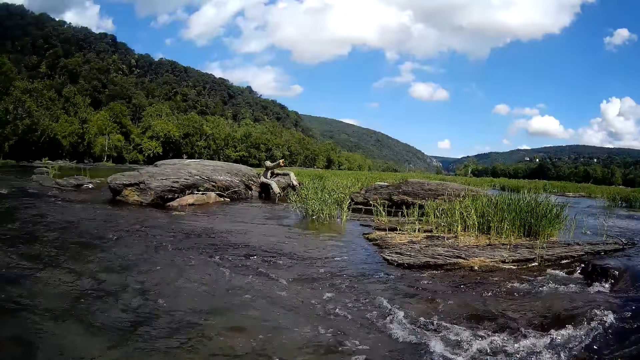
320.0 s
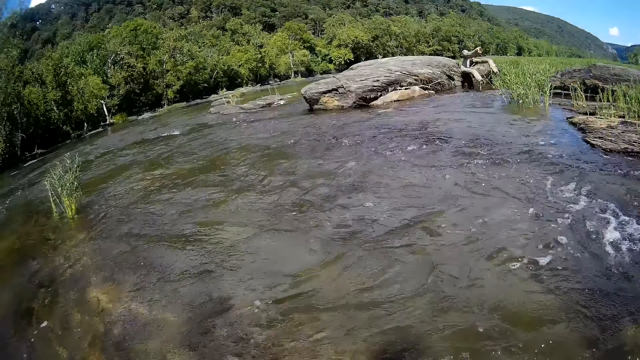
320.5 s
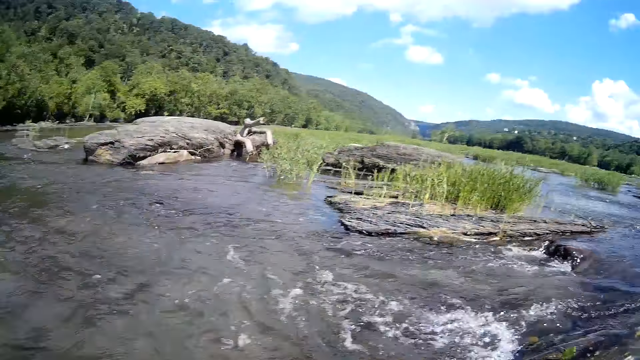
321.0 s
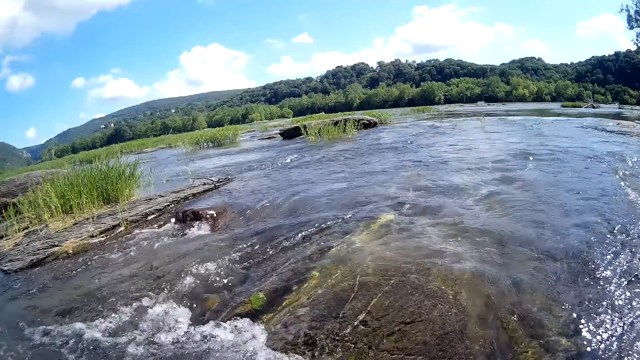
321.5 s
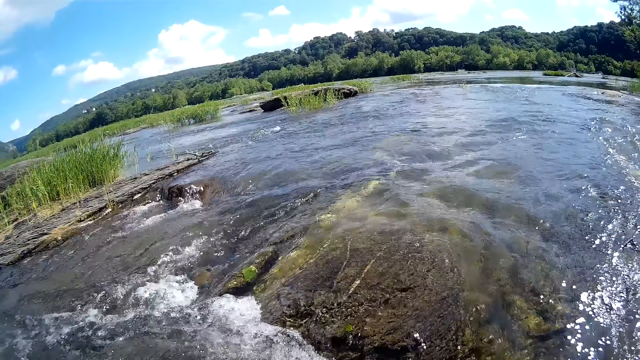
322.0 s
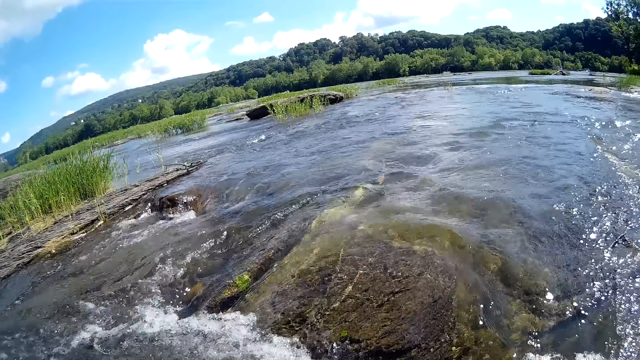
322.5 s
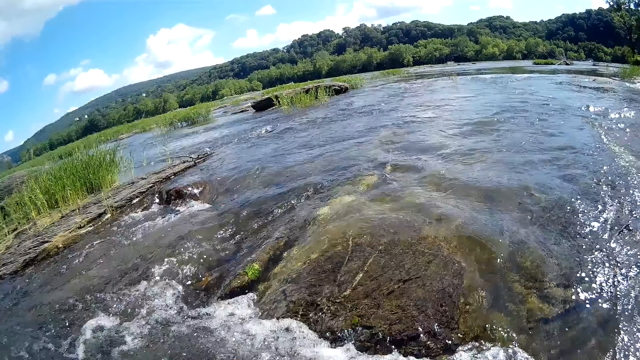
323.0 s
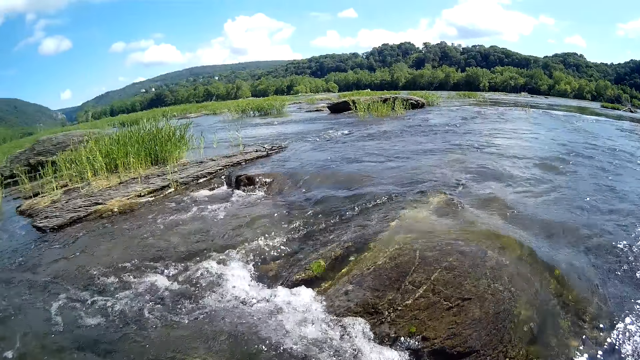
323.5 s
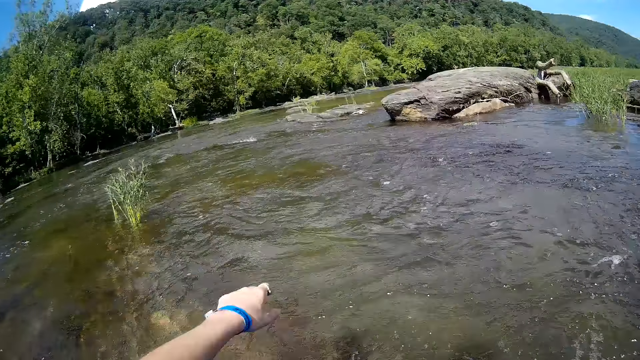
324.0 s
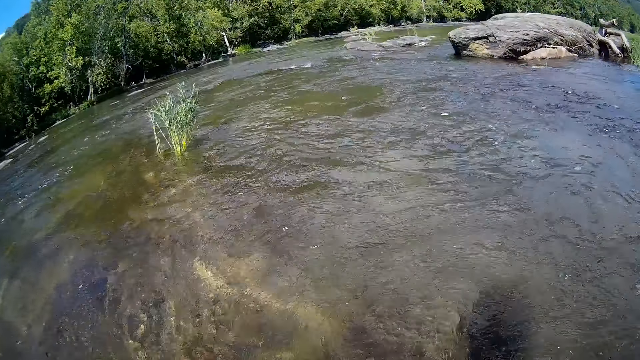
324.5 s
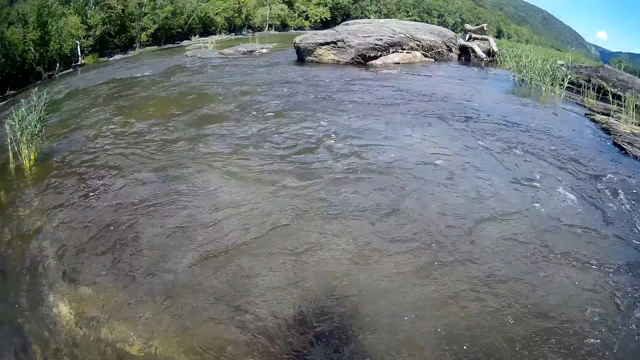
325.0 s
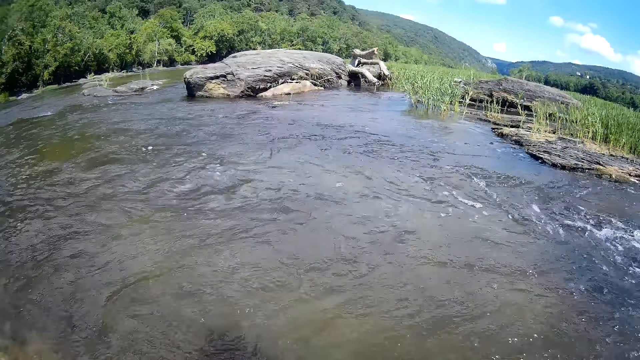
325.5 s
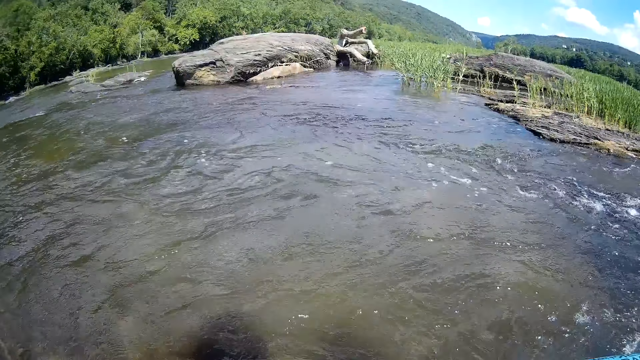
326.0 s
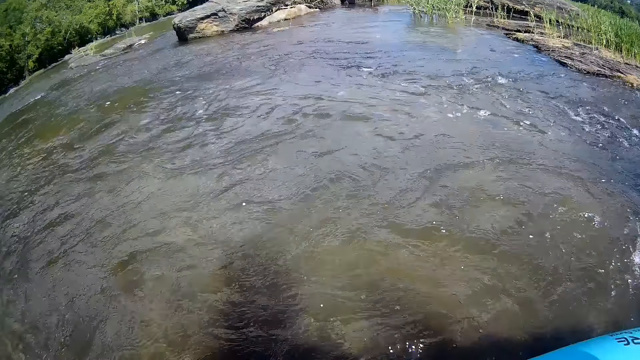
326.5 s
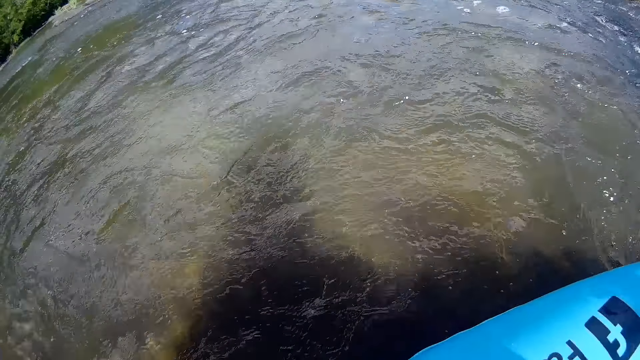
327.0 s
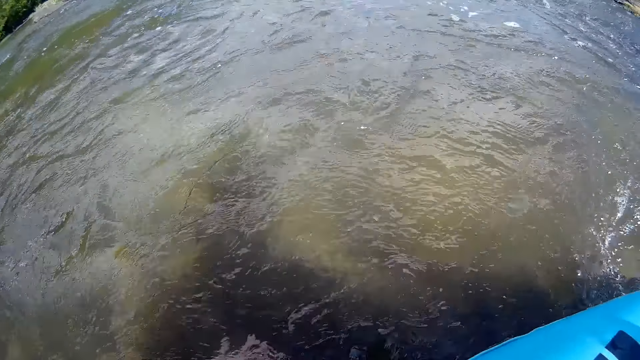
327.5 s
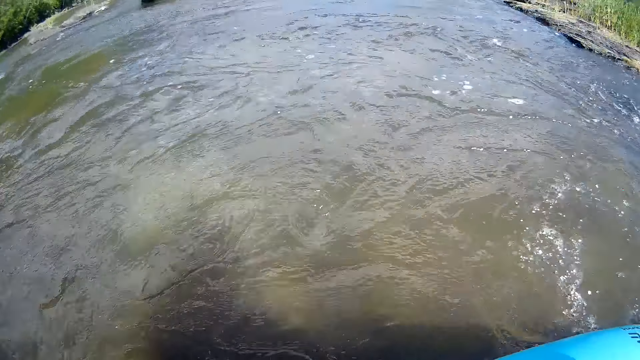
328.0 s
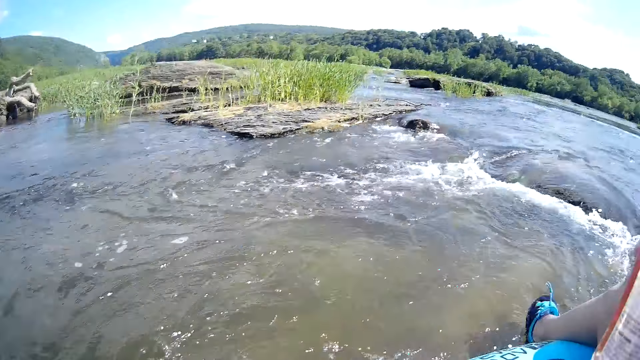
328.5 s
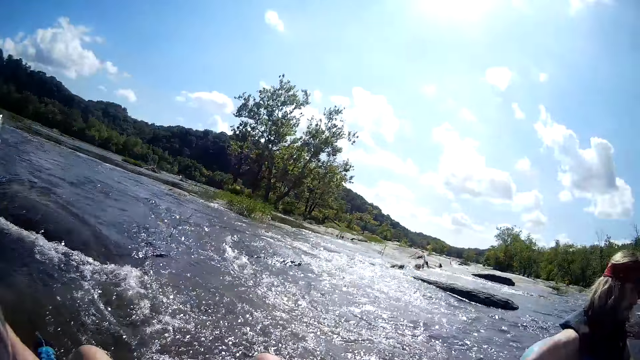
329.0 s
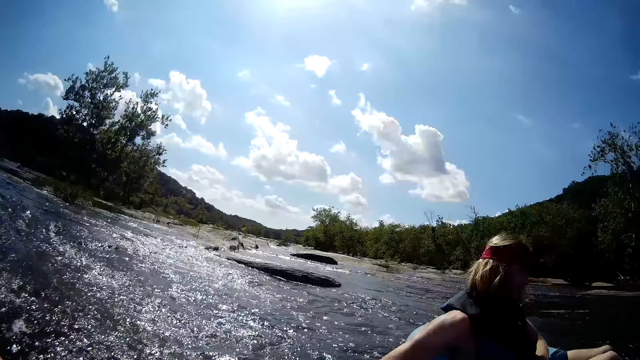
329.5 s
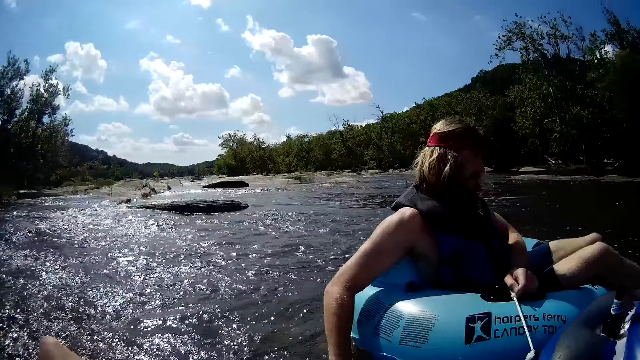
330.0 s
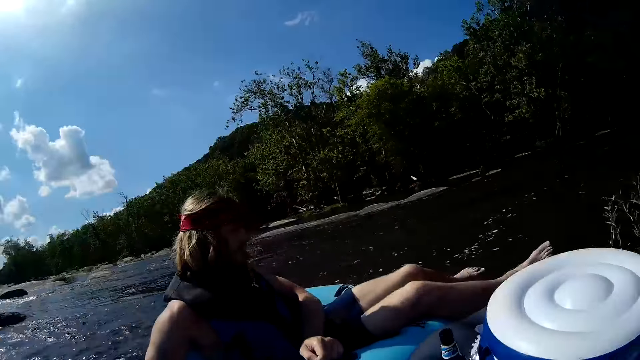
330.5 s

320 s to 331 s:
The camera wearer looks around. She puts her left hand on the river.

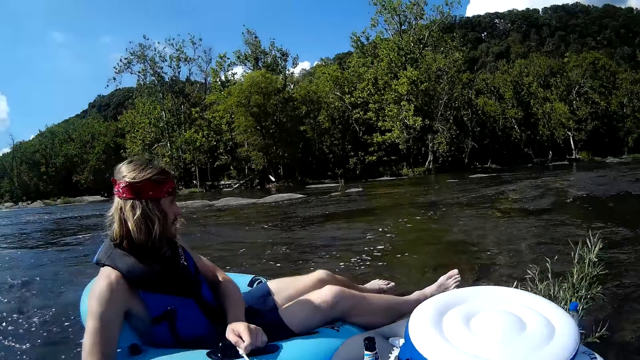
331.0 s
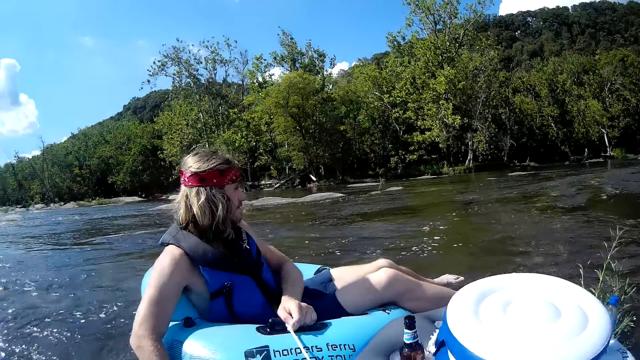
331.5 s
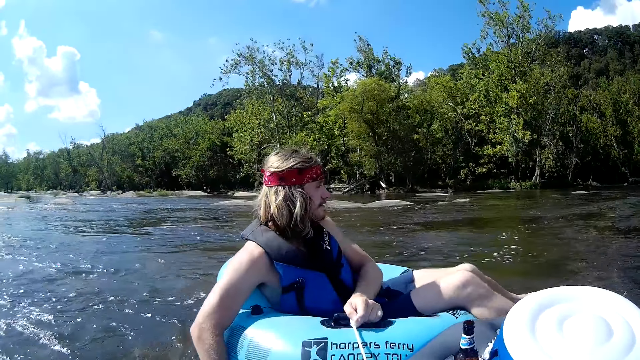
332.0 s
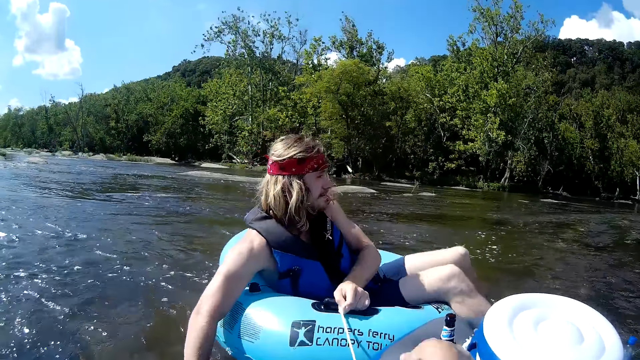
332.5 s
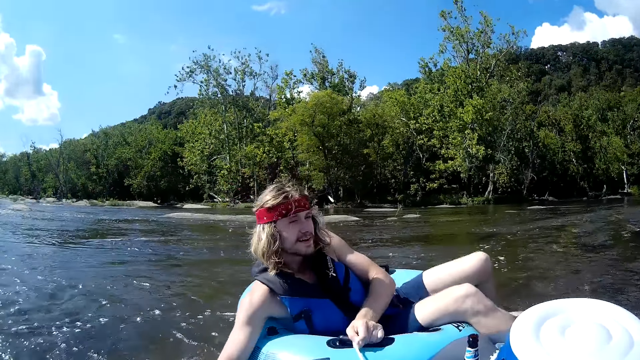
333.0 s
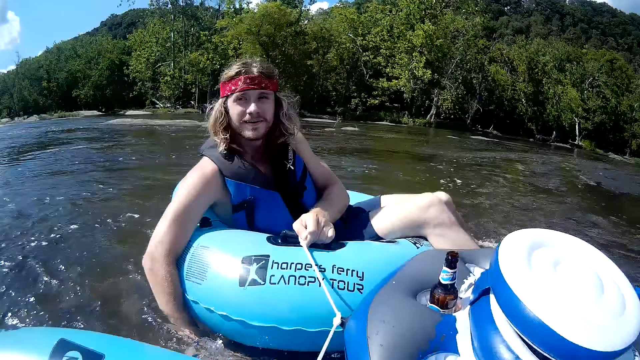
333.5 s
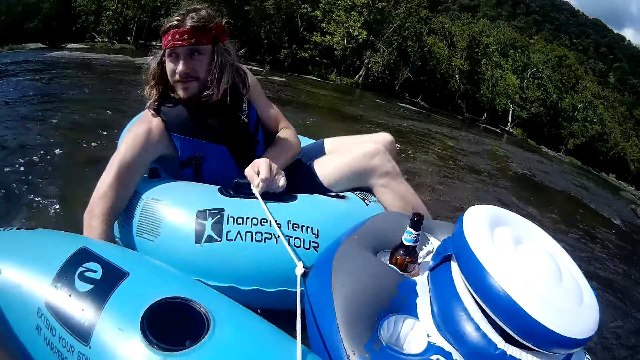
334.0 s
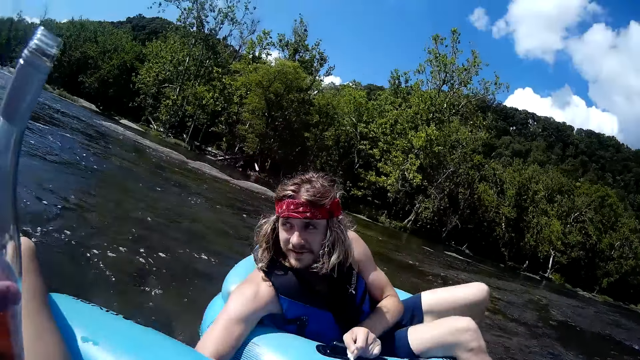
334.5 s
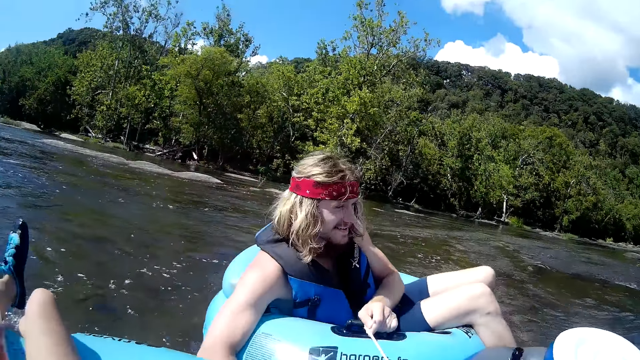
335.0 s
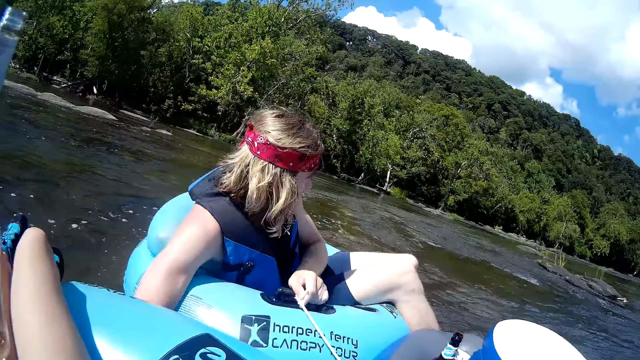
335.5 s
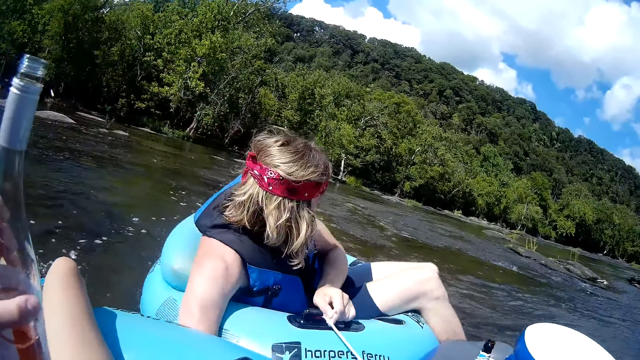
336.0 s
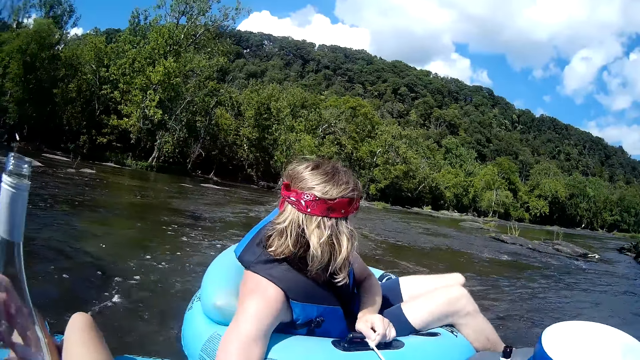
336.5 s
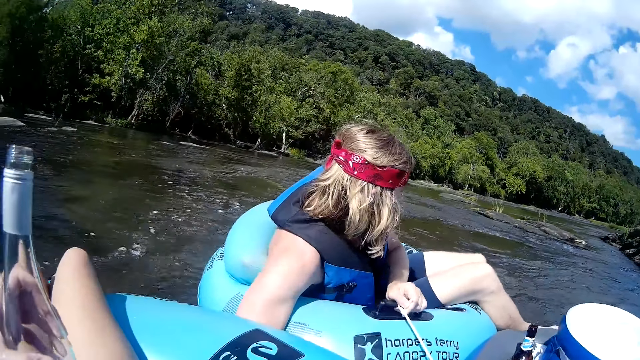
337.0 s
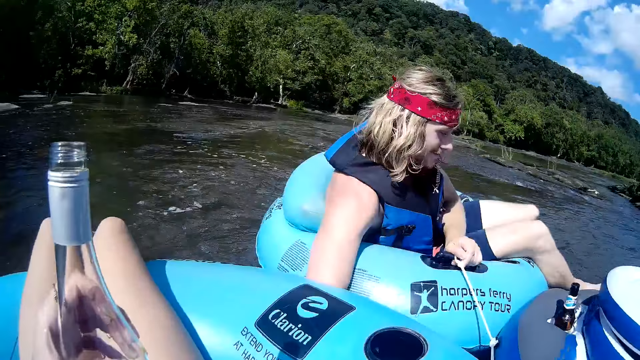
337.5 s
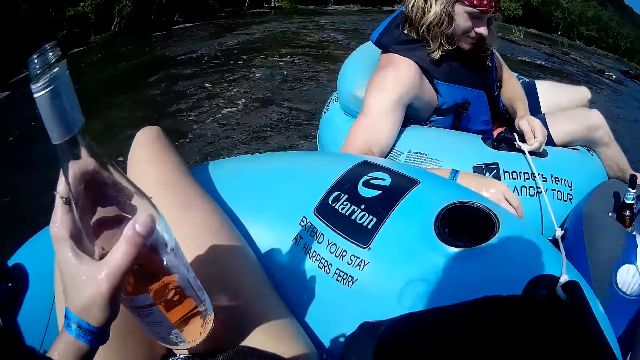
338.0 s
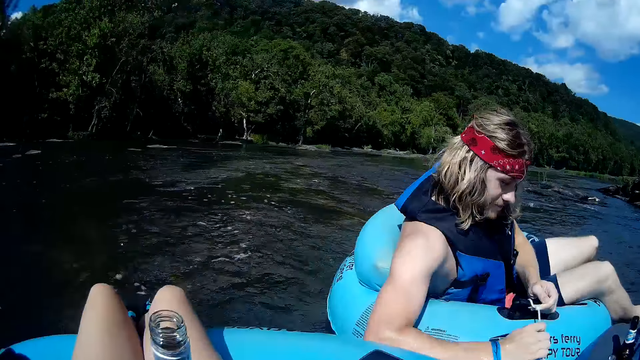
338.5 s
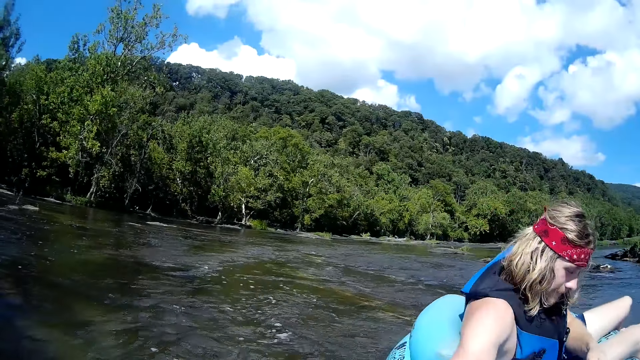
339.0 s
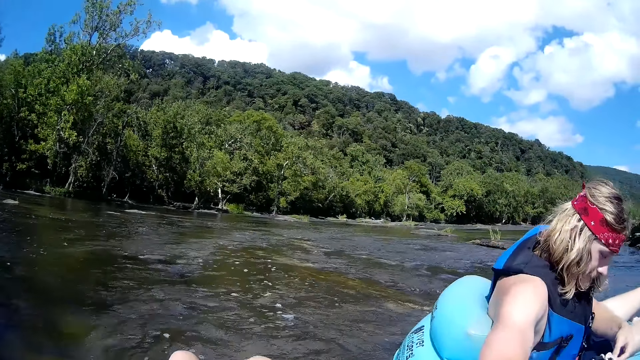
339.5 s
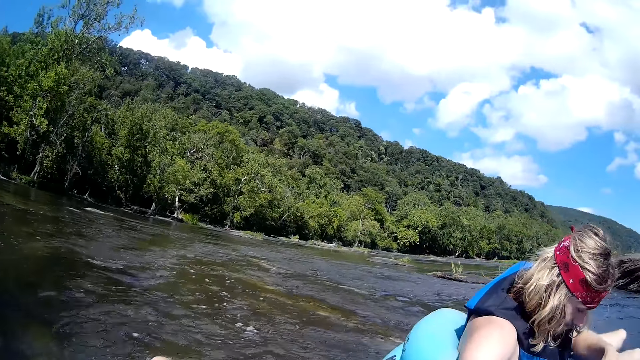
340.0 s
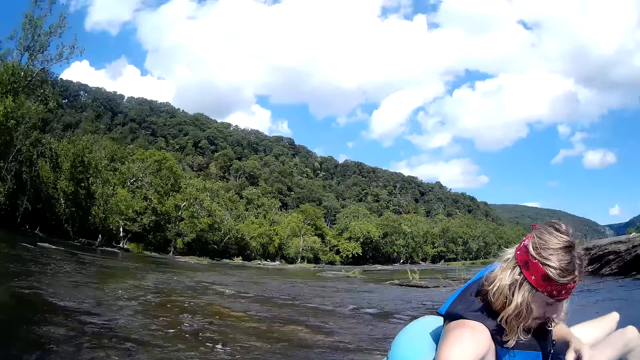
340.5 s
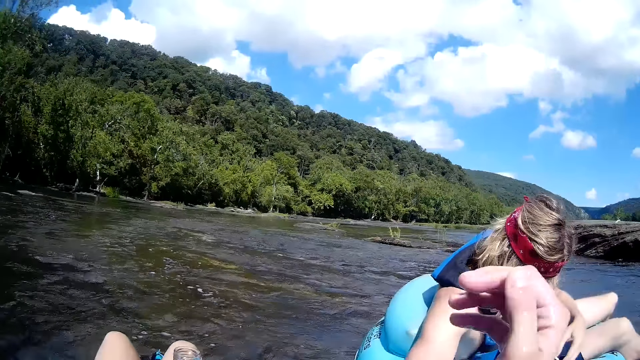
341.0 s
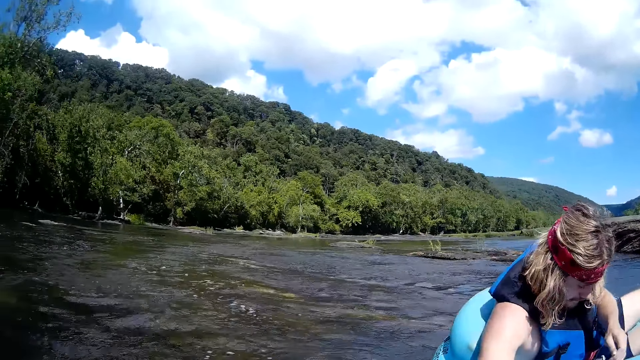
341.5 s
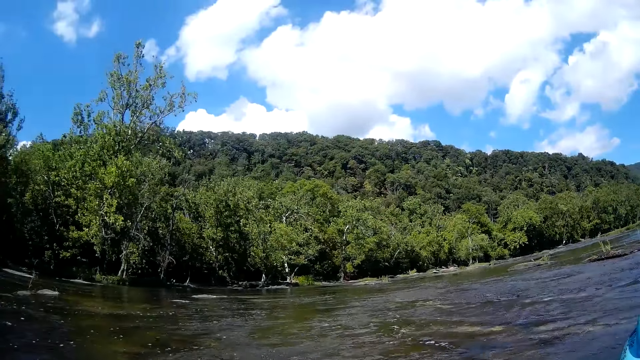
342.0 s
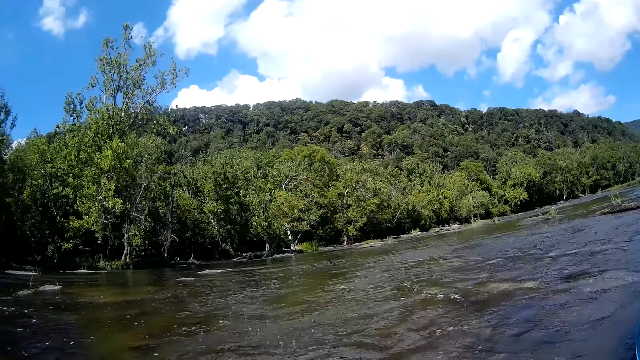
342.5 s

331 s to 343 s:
A man does something. The man paddles the floater with his right hand on the river and his left hand on a rope.
